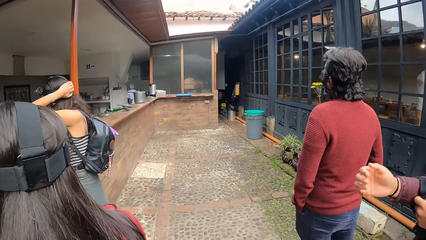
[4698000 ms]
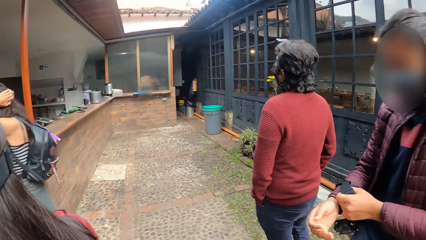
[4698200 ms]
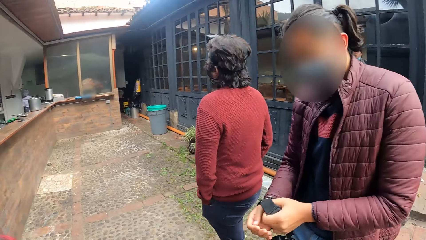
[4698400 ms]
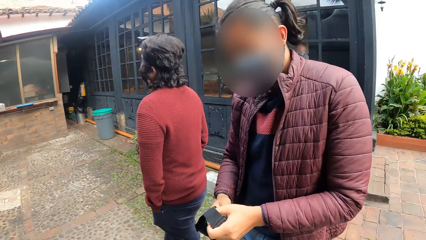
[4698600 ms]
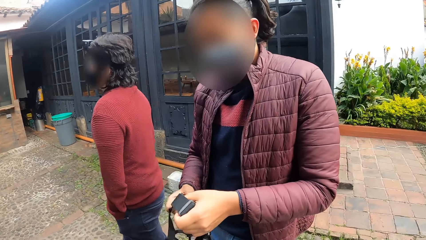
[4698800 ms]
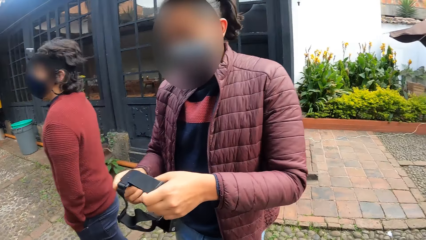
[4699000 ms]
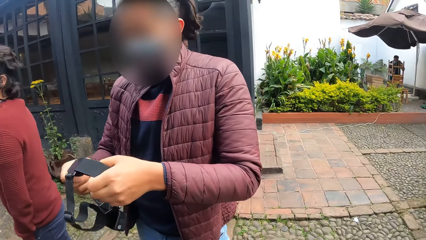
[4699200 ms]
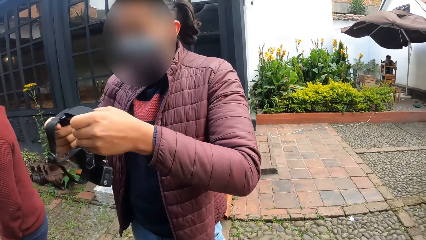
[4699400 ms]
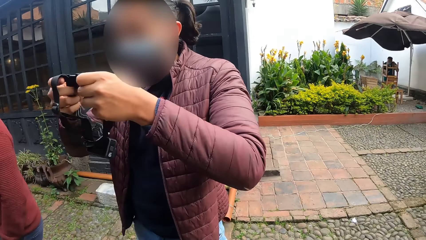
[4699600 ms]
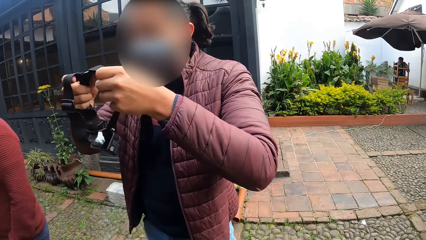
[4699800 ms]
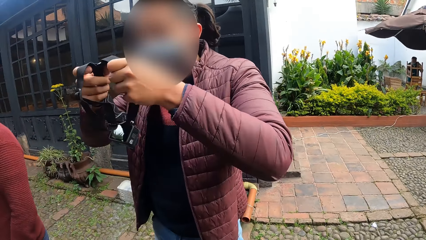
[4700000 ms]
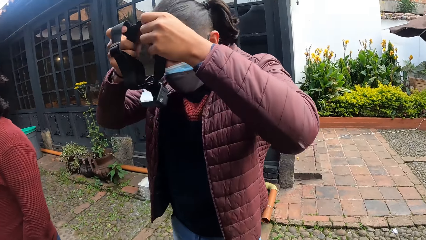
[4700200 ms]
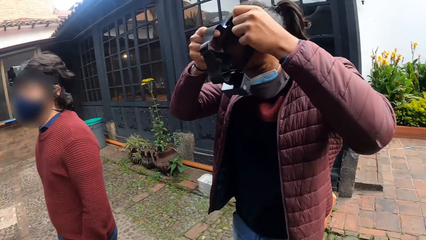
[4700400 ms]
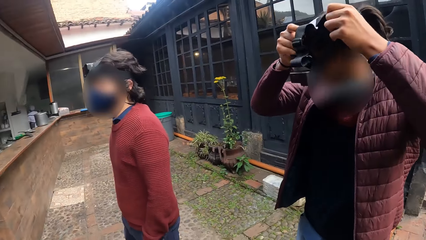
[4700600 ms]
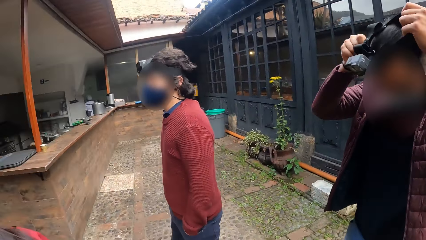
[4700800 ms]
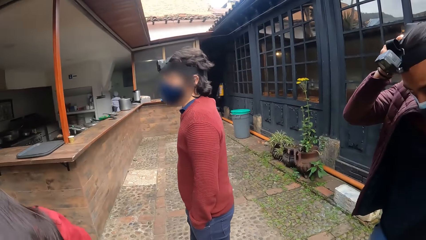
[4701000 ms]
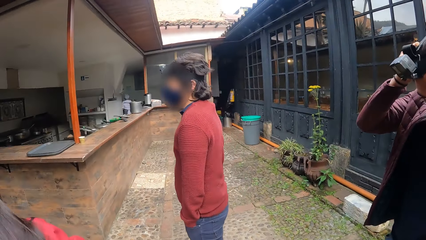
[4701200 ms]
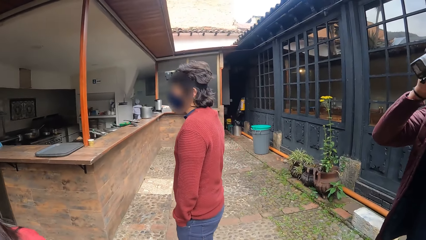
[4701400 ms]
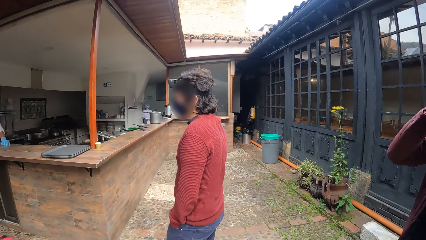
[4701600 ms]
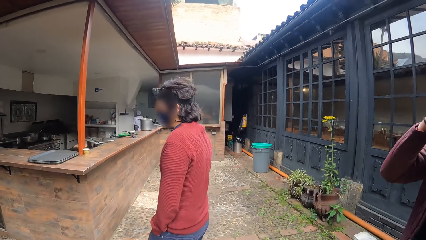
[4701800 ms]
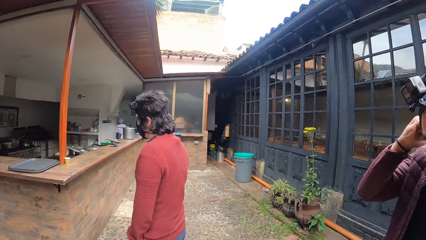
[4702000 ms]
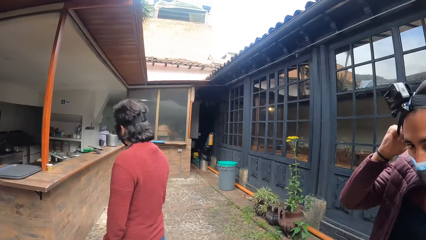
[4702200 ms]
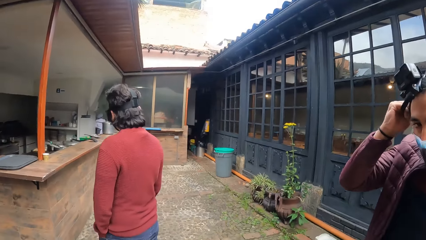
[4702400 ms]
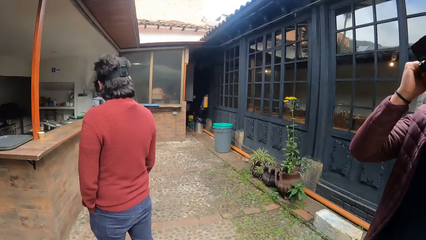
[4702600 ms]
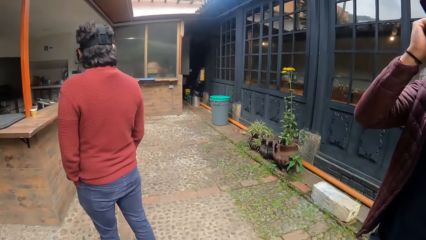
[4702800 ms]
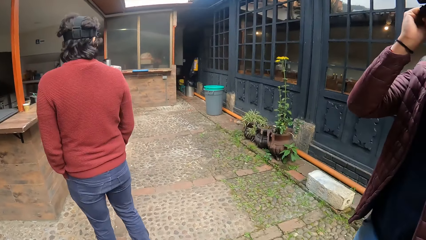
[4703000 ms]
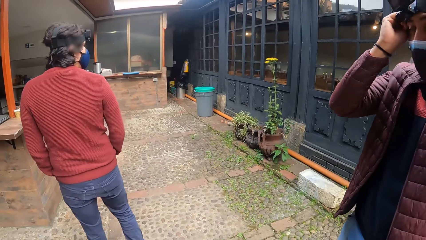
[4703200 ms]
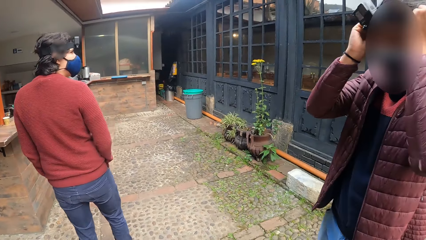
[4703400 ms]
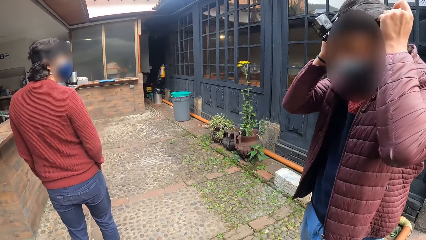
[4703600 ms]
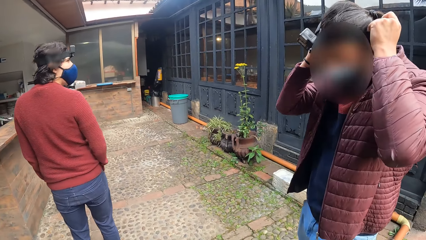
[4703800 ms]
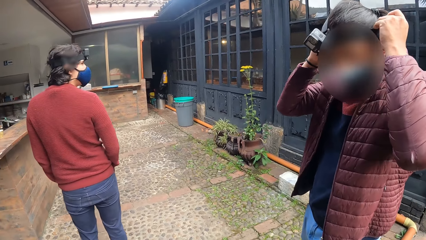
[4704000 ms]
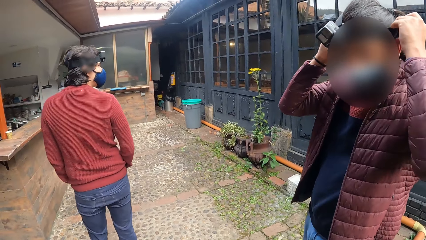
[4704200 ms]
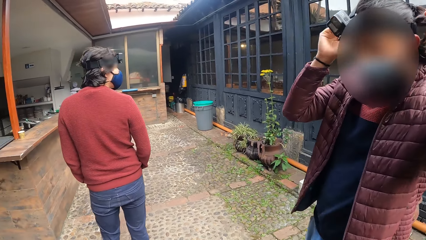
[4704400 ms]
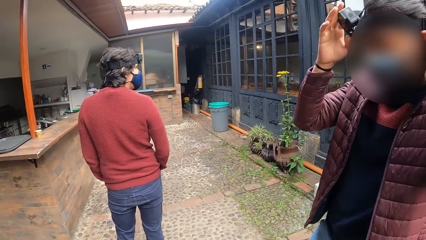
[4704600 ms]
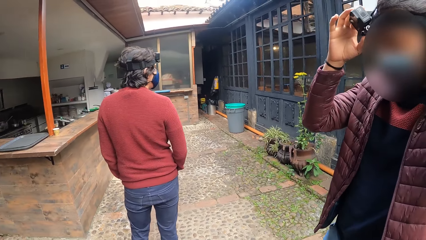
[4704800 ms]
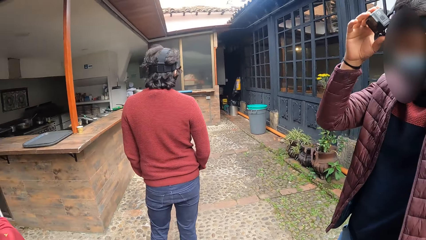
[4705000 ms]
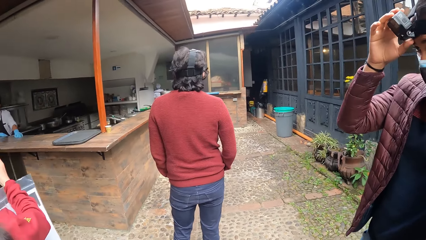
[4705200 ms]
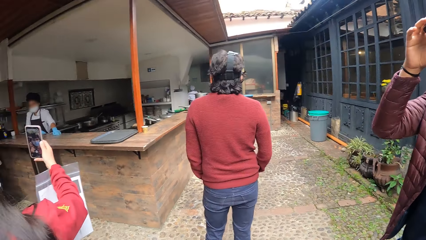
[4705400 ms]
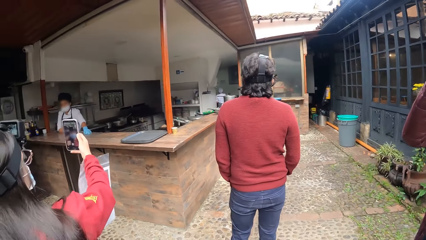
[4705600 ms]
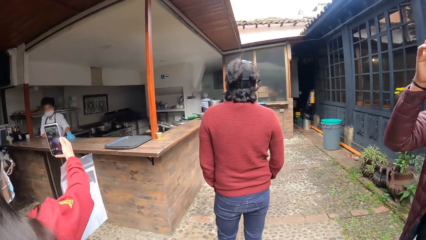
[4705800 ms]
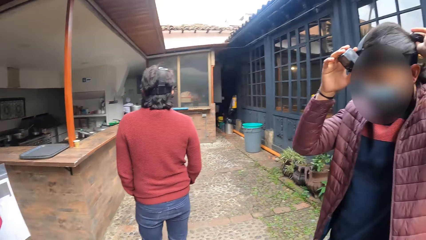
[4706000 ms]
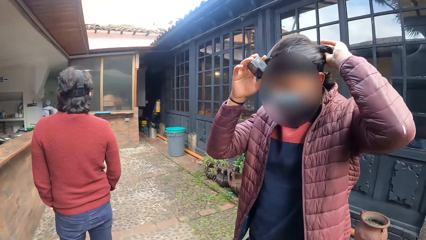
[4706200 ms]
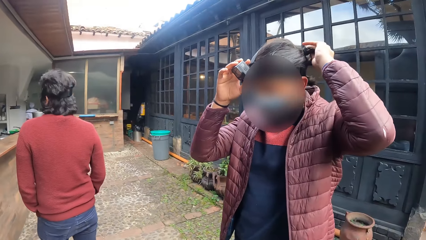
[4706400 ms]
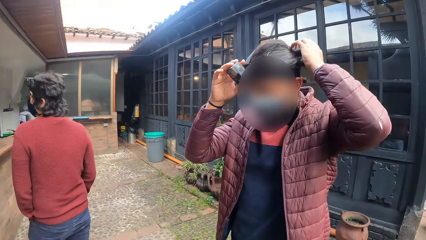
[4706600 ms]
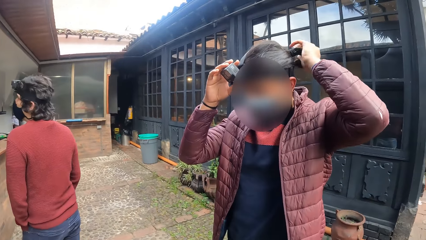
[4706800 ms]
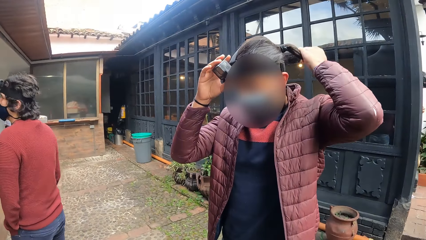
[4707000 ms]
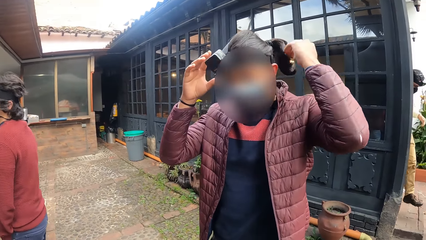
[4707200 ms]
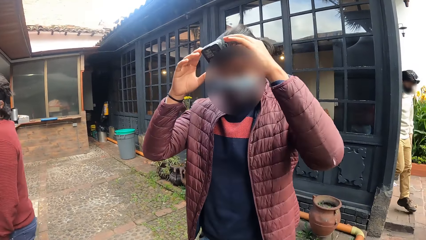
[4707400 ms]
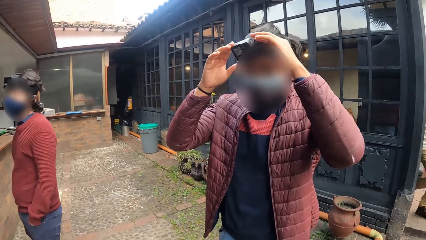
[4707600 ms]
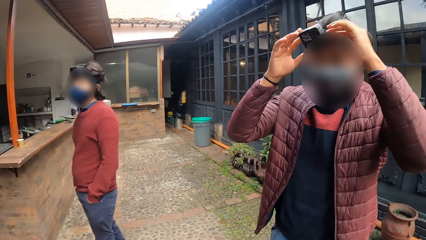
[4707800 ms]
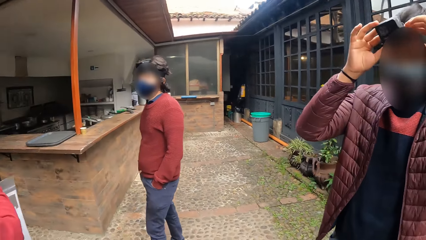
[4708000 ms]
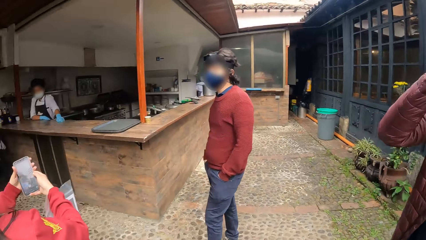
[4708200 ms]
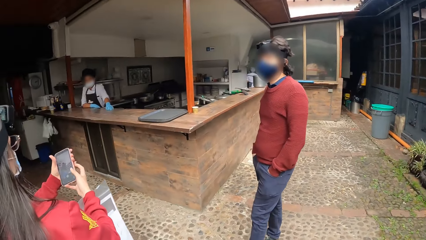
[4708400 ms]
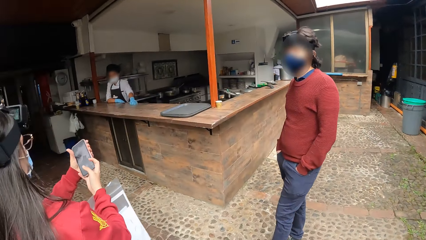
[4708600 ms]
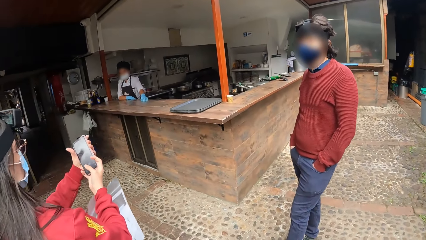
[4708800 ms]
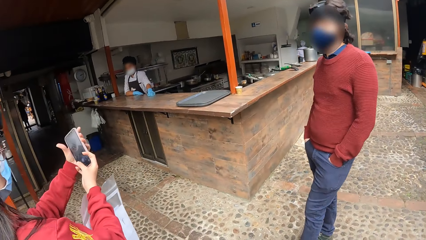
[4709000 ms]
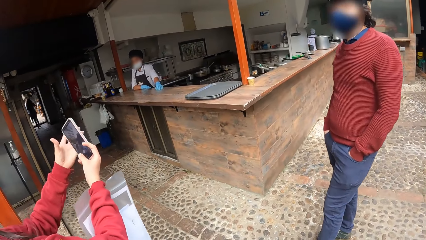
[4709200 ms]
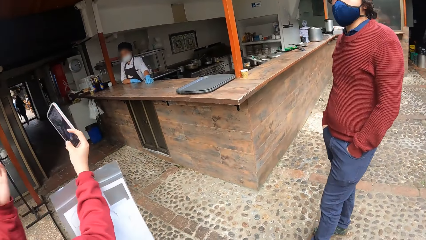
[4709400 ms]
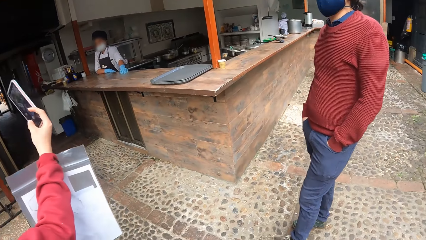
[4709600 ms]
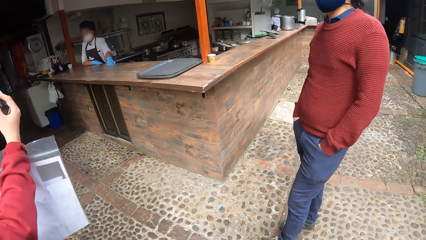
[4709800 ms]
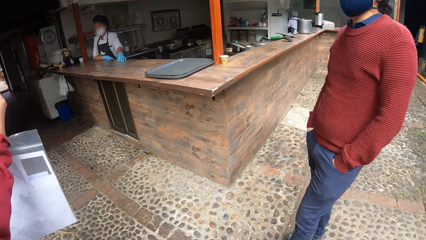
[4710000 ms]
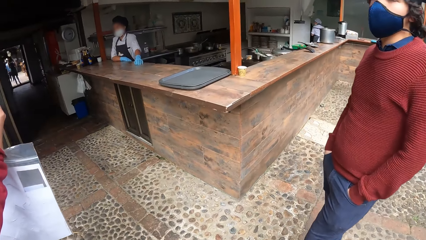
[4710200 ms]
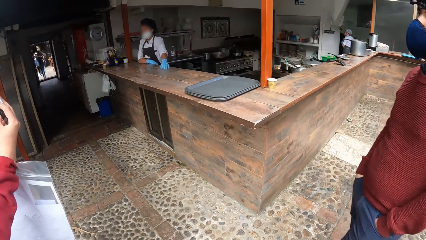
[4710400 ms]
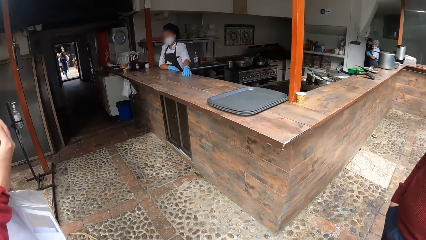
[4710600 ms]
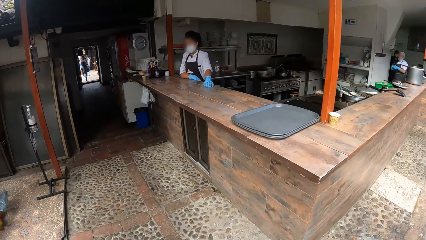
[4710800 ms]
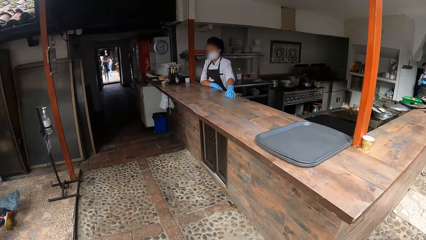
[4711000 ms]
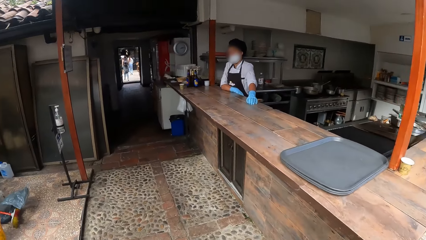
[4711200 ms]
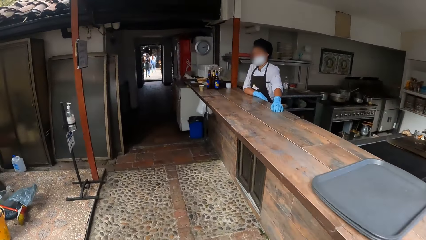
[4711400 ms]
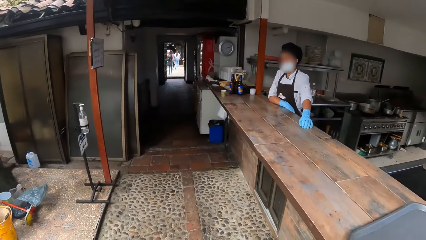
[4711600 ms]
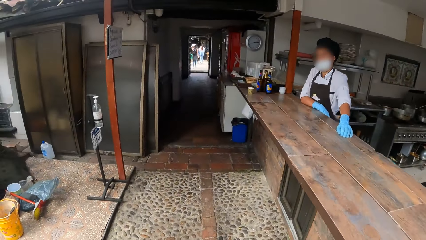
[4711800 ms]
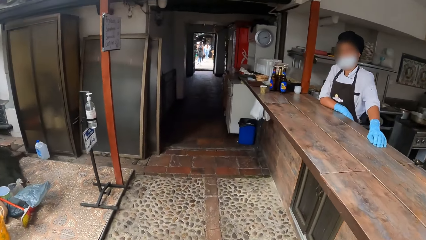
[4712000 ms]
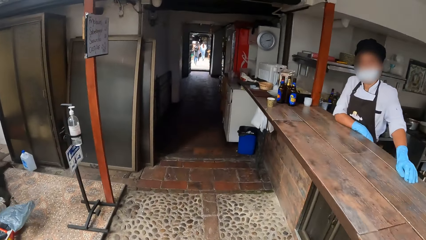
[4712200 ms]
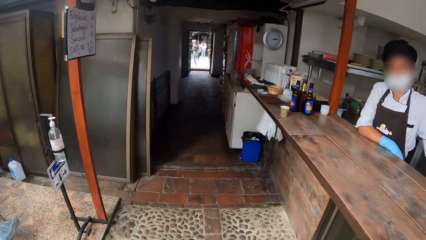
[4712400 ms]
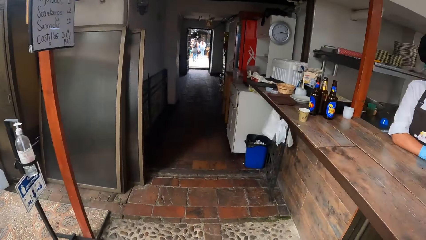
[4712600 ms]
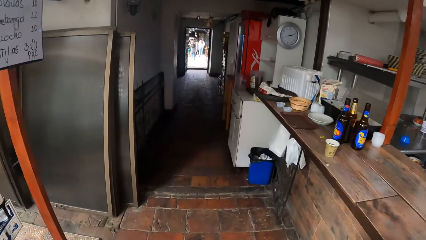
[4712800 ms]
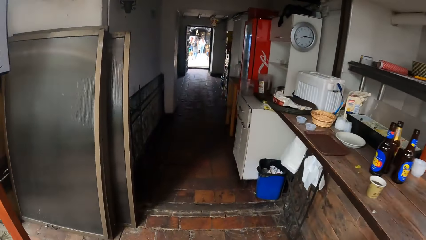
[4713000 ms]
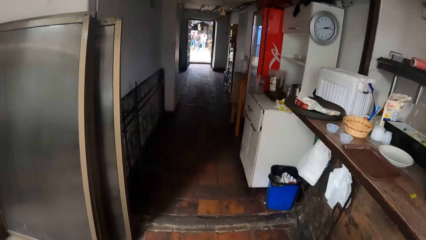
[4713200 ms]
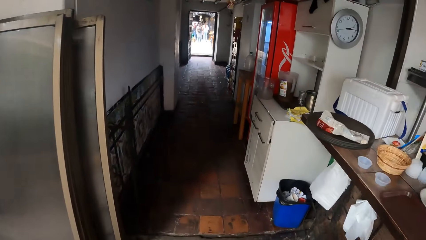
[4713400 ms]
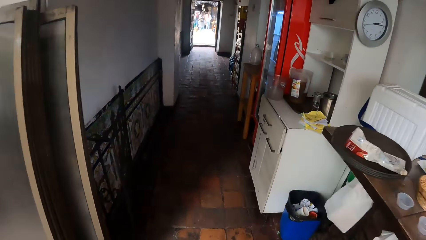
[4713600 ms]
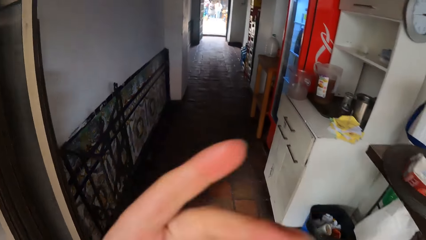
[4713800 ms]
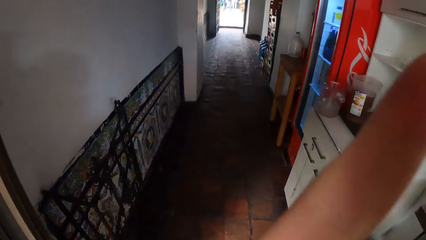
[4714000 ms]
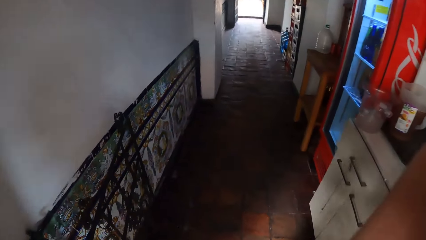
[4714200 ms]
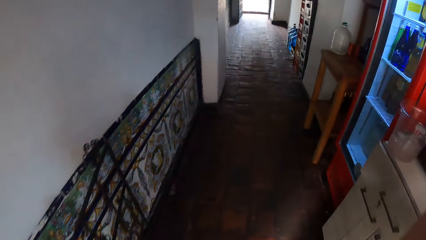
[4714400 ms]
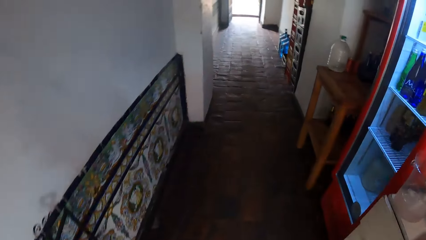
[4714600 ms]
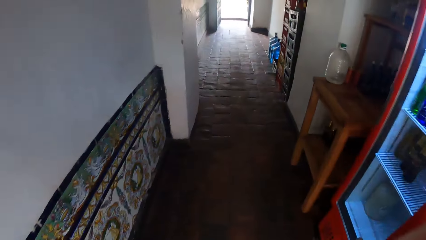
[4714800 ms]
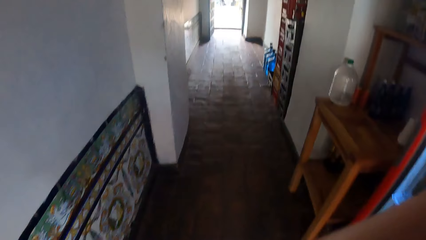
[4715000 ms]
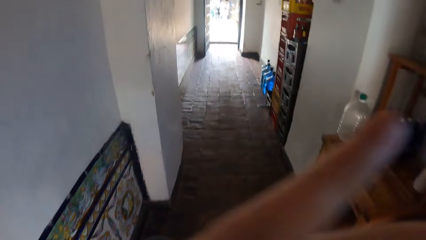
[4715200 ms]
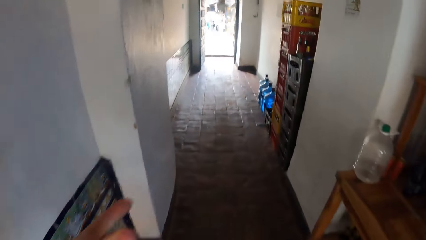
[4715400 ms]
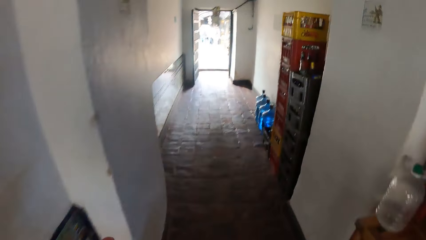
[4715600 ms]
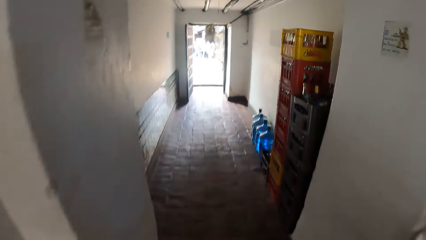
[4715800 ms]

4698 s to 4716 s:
A man wears a camera on his head with his hands. The camera wearer looks around the building. They walk towards the building. They enter the hallway from the outer space in the restaurant.
